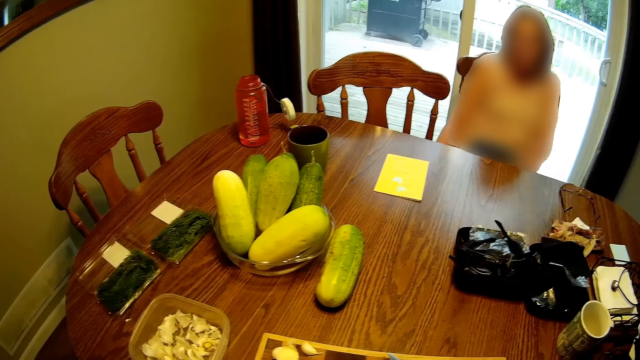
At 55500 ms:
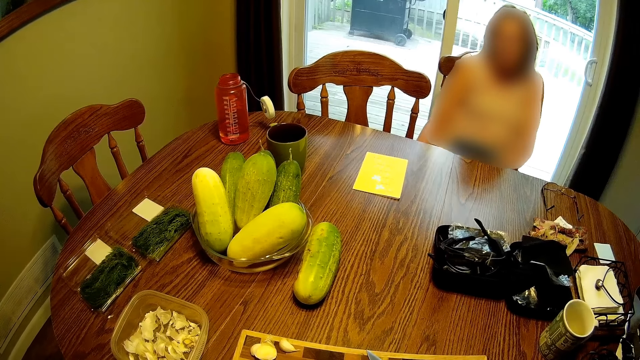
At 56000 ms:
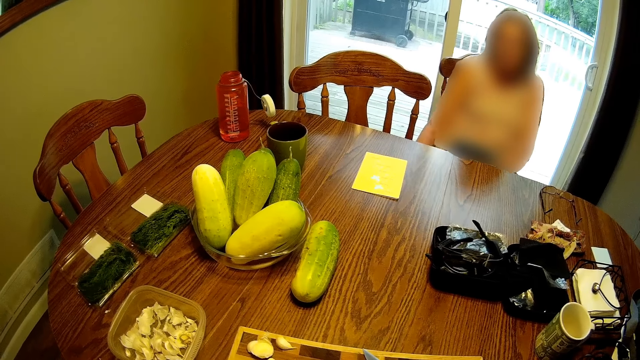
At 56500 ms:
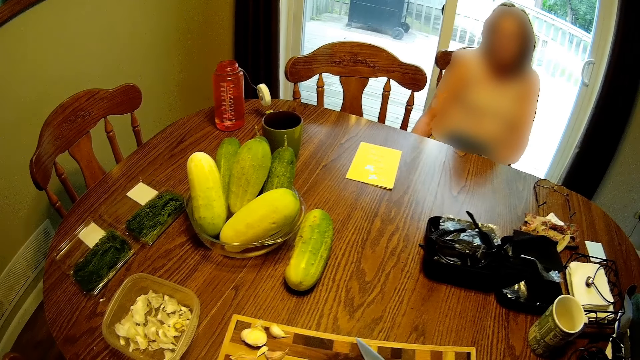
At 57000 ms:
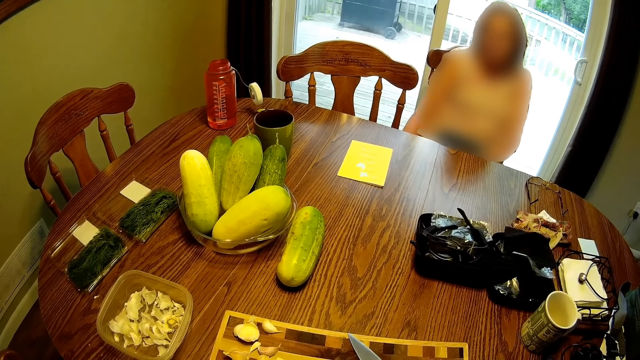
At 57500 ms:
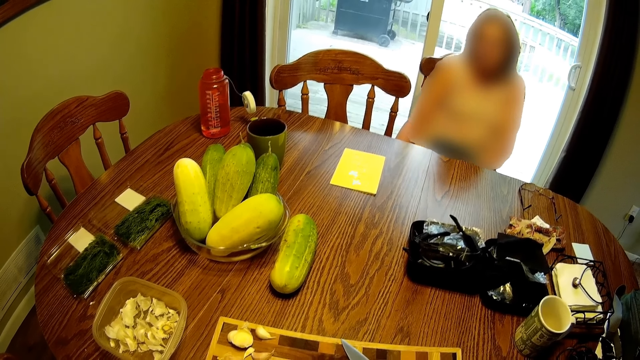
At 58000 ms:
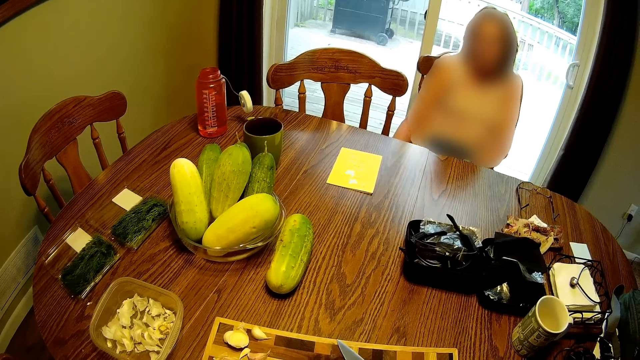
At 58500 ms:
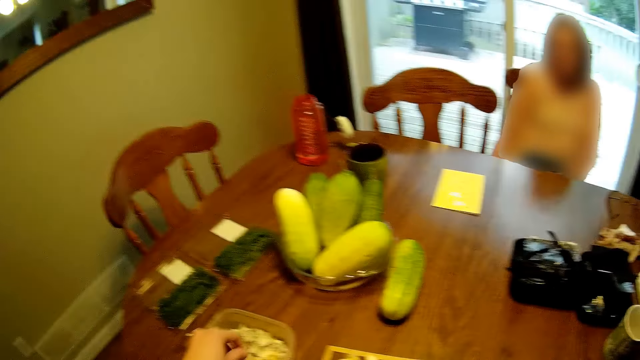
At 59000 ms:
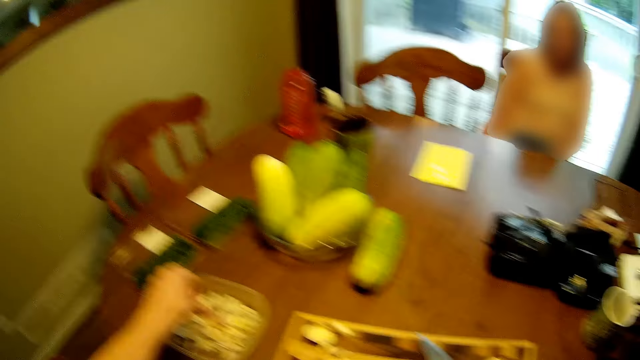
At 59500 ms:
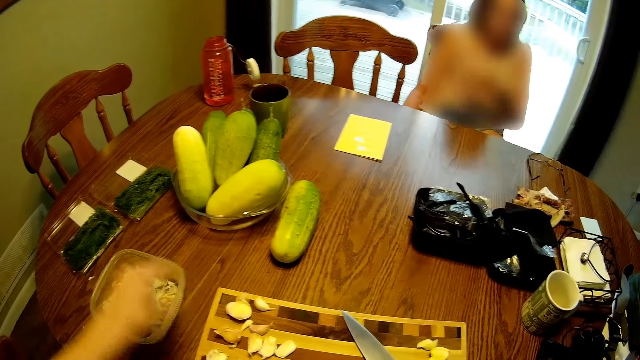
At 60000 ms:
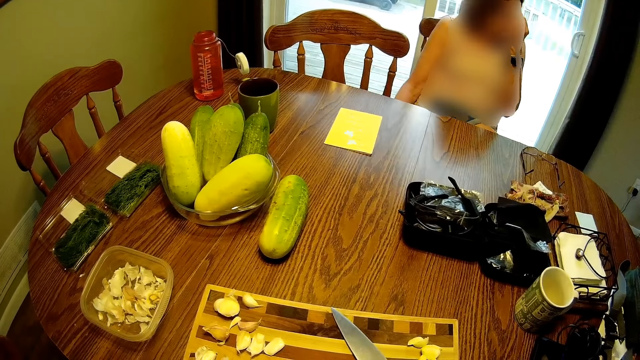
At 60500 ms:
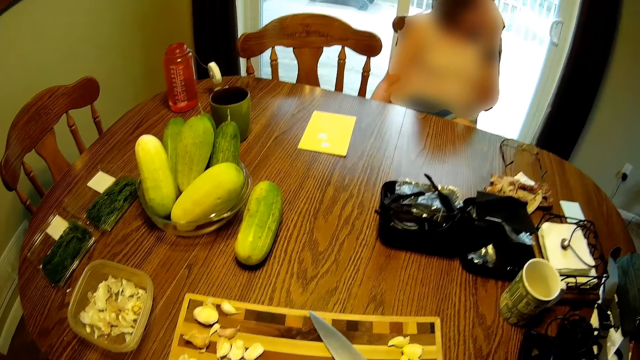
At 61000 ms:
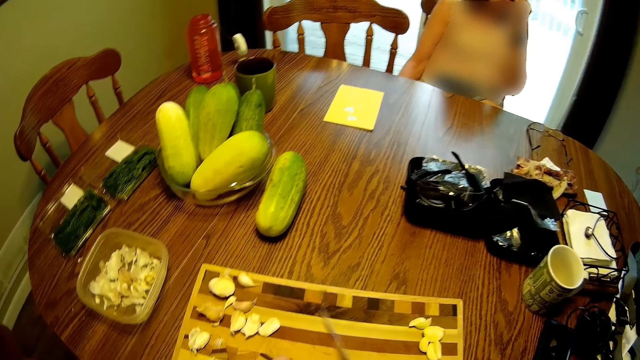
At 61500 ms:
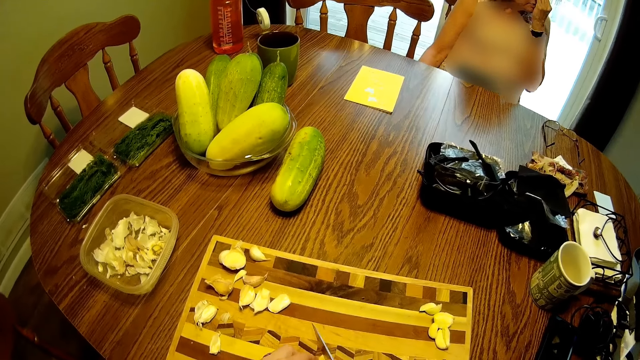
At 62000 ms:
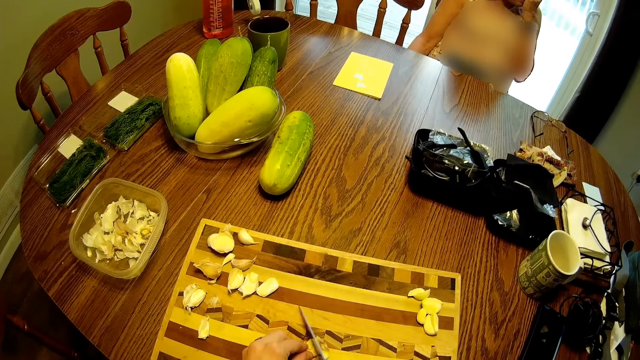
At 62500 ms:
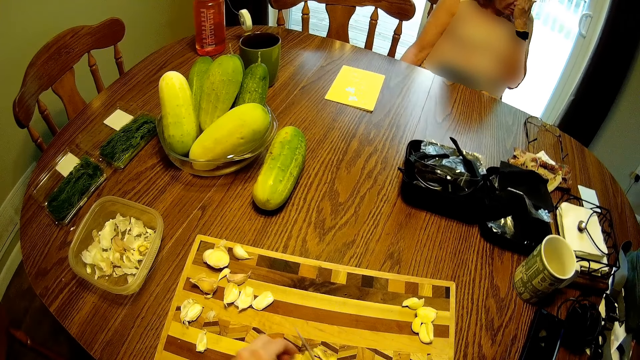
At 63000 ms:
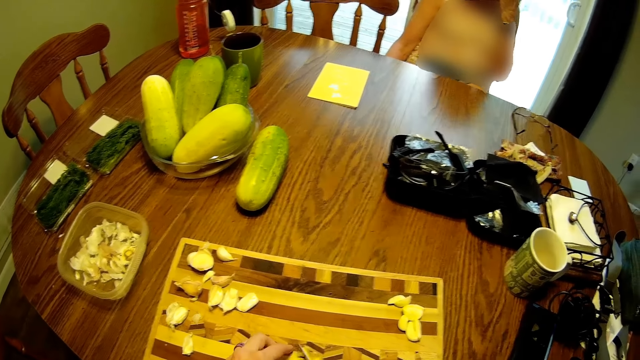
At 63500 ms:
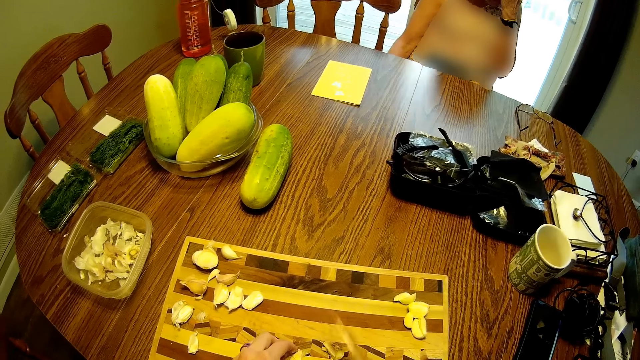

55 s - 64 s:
The camera wearer puts garlic into the container on the table. They pick up the knife on the table. They cut the garlic on the table with the knife.

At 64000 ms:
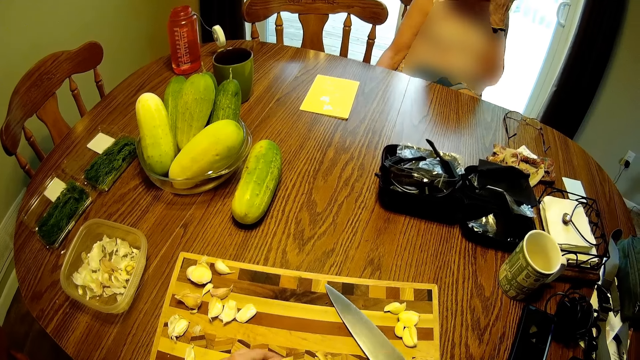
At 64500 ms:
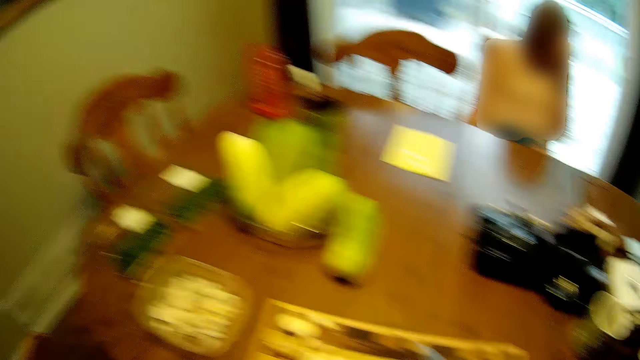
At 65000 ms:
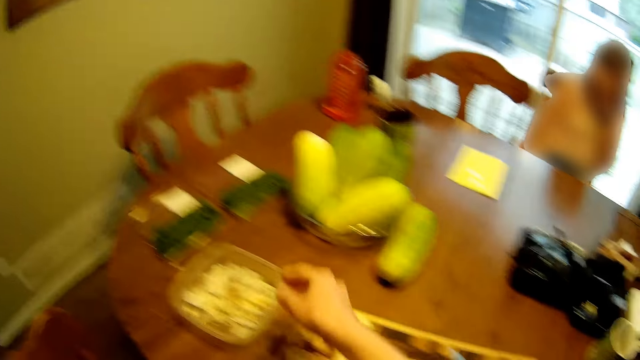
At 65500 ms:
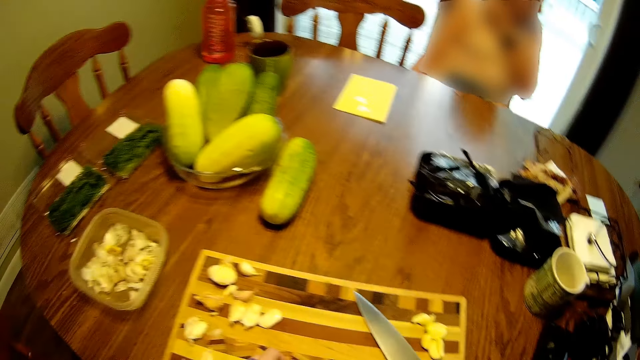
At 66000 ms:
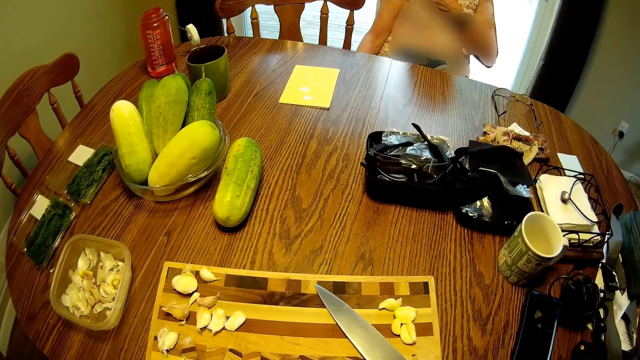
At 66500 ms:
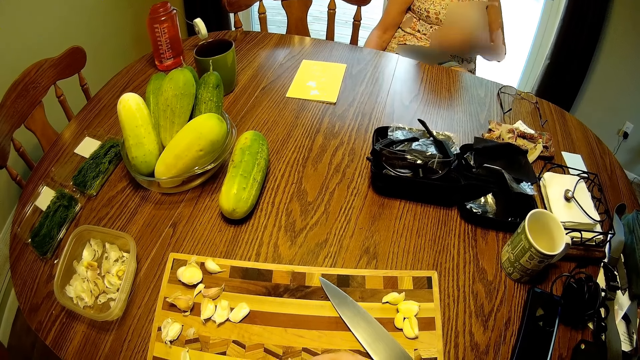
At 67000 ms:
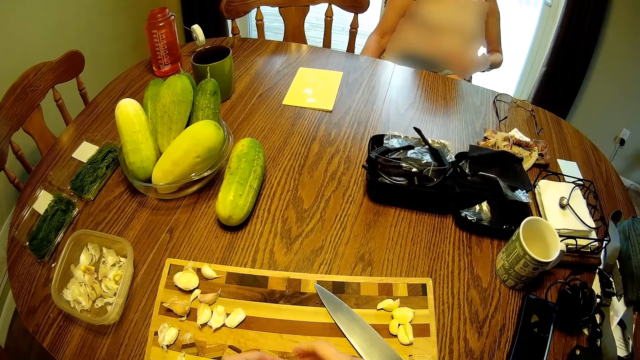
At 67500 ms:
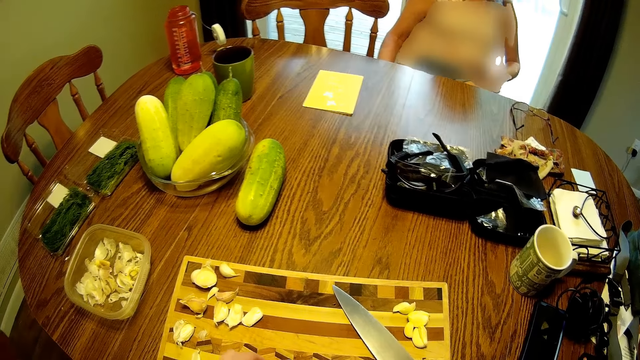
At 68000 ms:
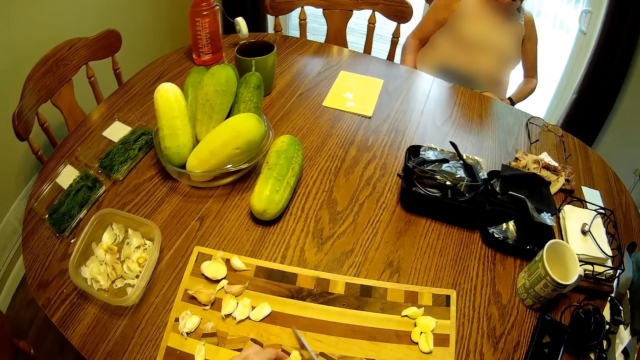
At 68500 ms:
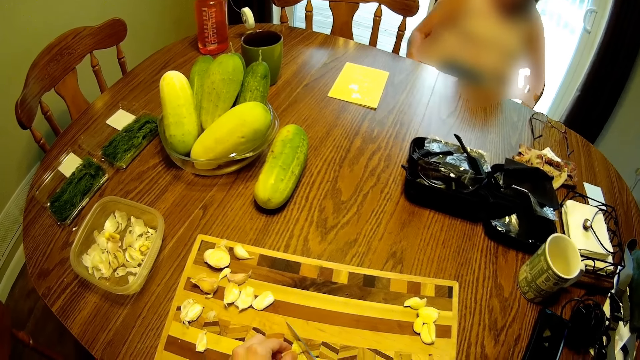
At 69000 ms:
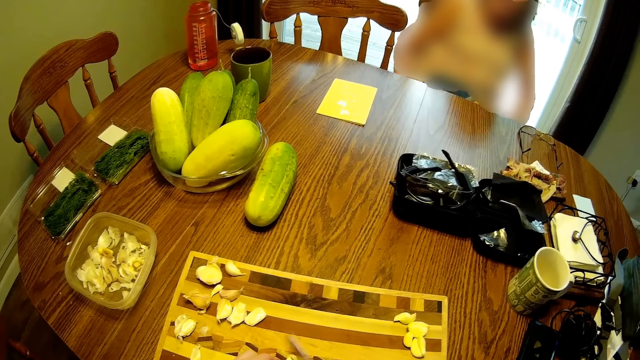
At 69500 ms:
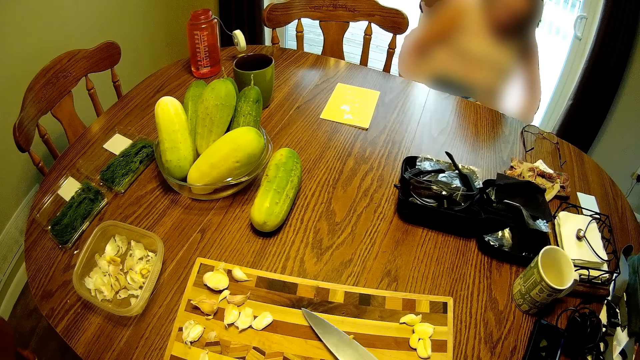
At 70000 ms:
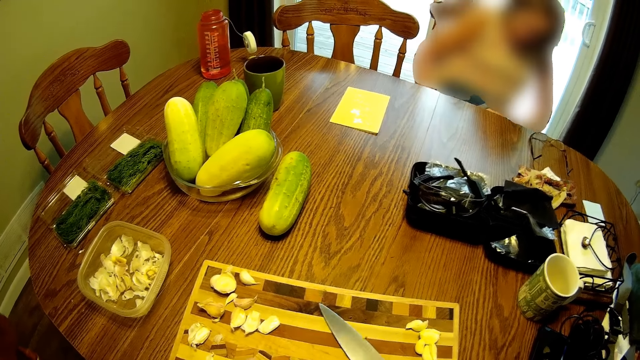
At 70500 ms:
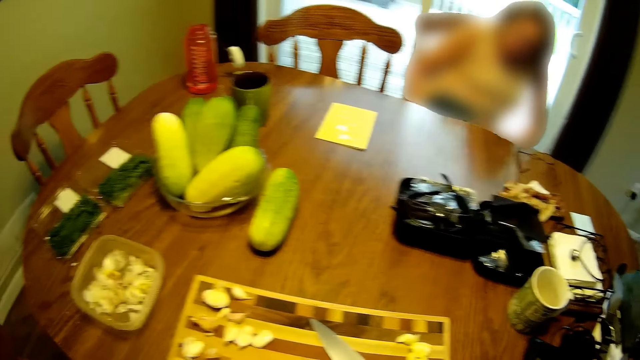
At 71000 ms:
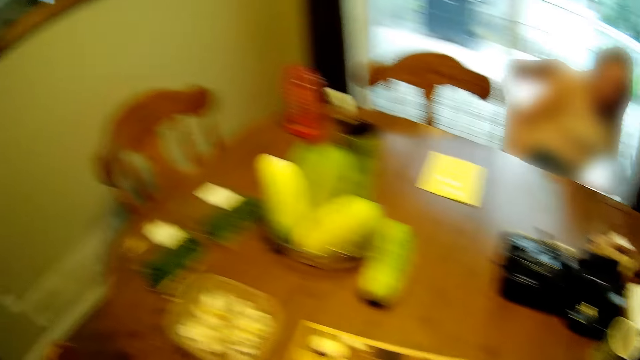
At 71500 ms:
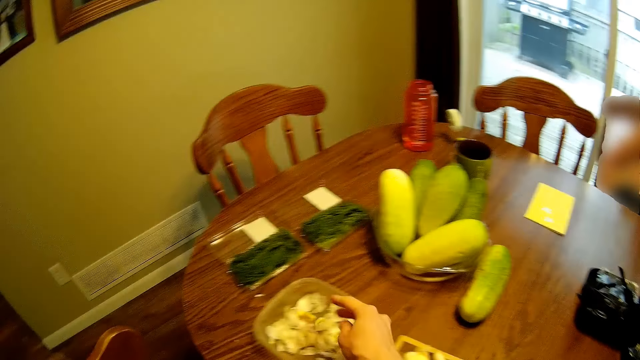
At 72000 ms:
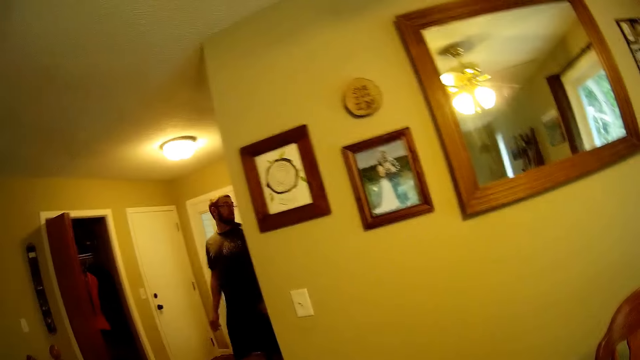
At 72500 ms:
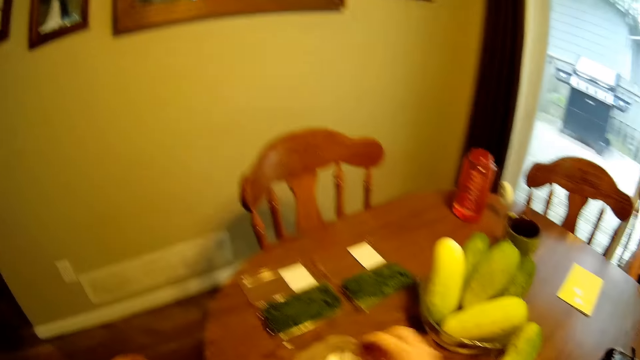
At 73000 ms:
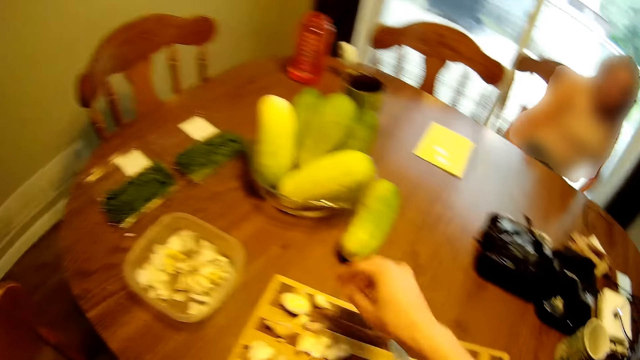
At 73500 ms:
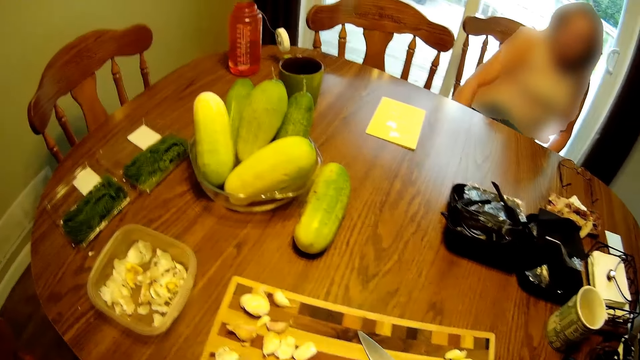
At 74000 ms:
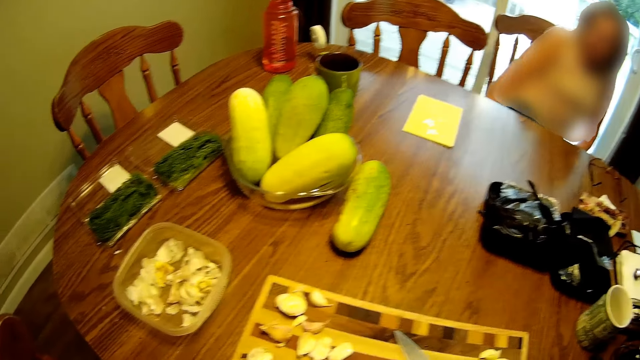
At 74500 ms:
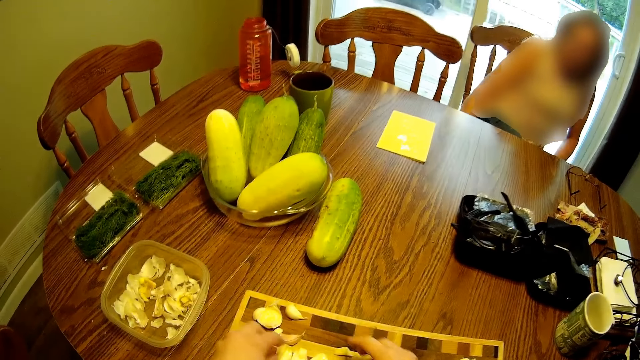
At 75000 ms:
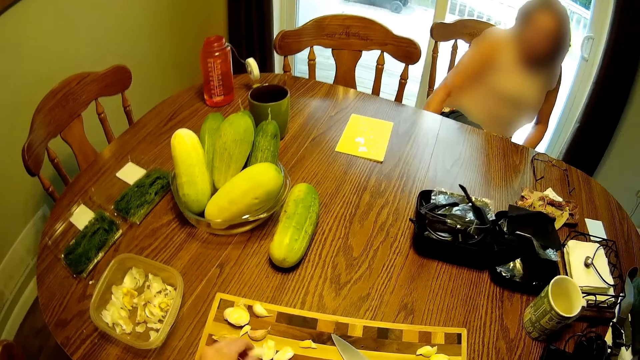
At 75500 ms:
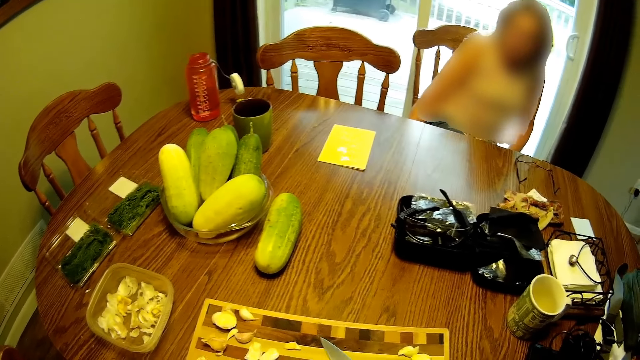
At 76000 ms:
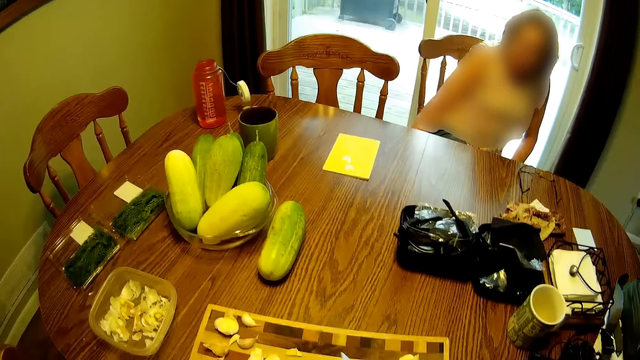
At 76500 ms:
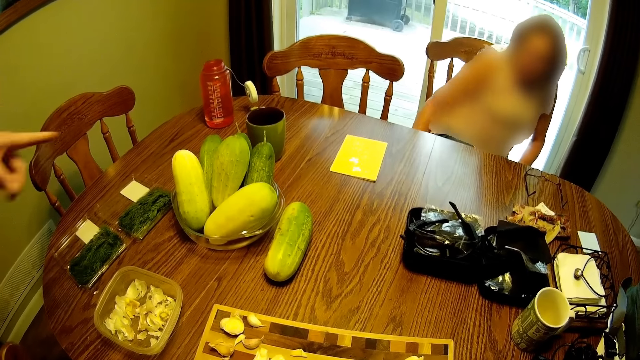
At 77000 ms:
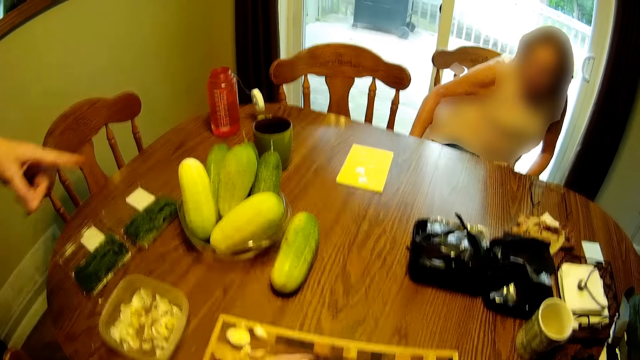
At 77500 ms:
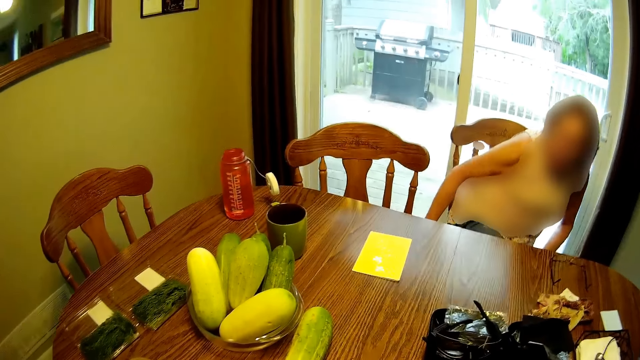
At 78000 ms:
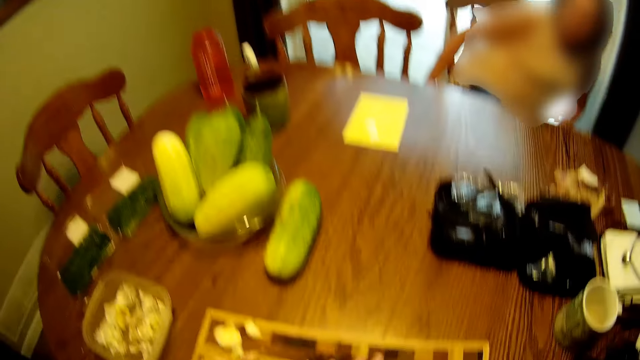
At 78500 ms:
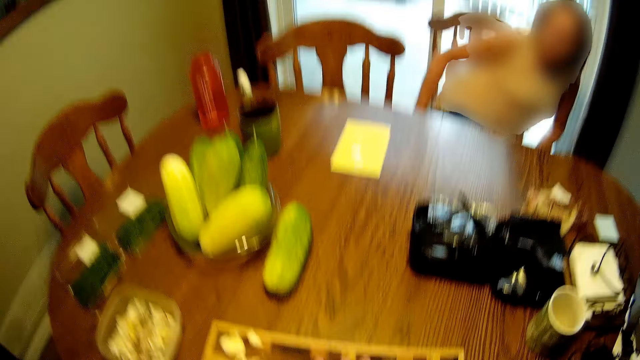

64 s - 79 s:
The camera wearer places the knife on the chopping board. He throws the garlic into the container on the table. He looks around the table. He picks up the knife on the table. He cuts the garlic on the table with the knife. He places the knife on the chopping board. He puts the garlic into the container on the table. He lifts his hand. He picks the knife from the table. A man interacts with the camera wearer. The man points towards the cucumber on the table.
